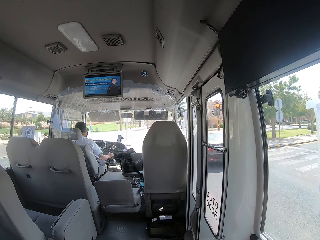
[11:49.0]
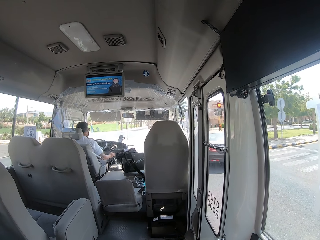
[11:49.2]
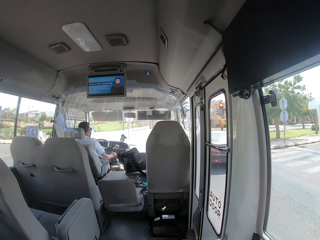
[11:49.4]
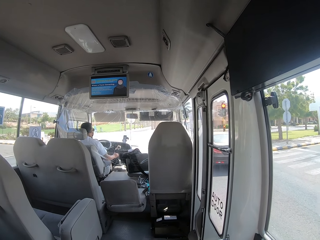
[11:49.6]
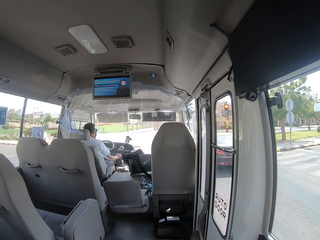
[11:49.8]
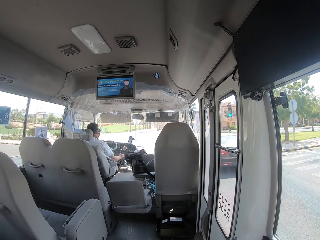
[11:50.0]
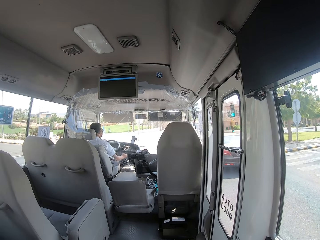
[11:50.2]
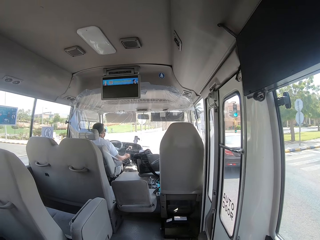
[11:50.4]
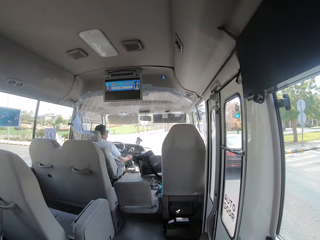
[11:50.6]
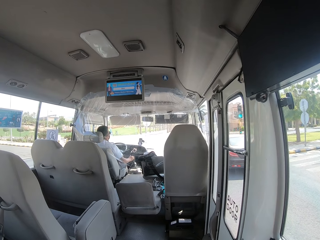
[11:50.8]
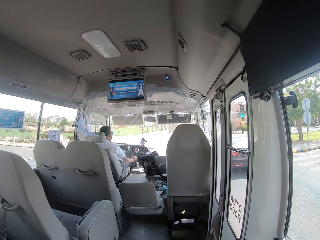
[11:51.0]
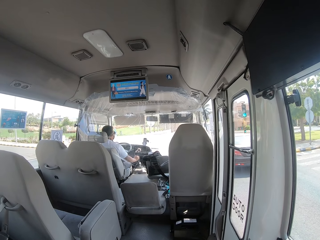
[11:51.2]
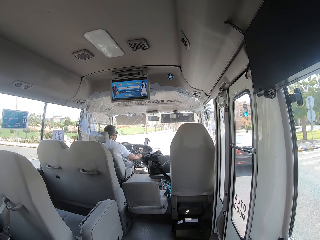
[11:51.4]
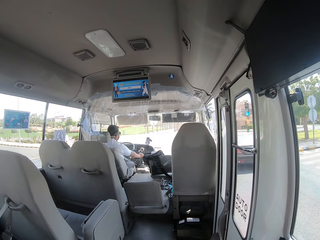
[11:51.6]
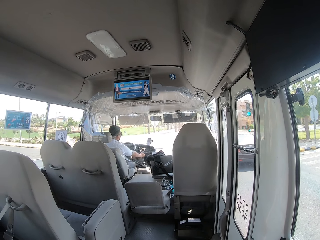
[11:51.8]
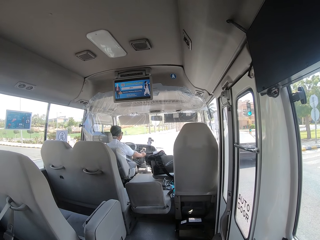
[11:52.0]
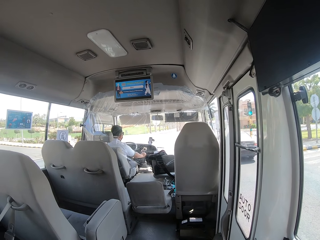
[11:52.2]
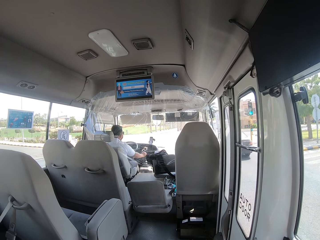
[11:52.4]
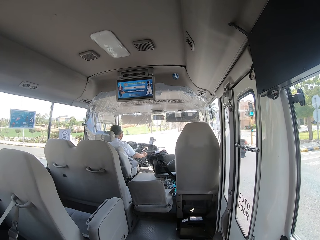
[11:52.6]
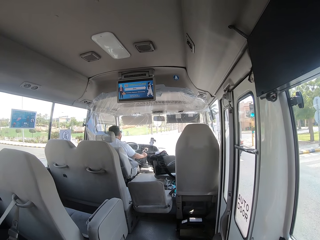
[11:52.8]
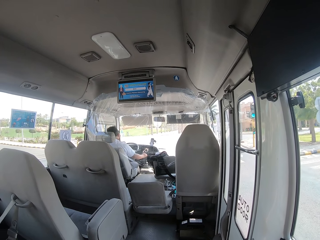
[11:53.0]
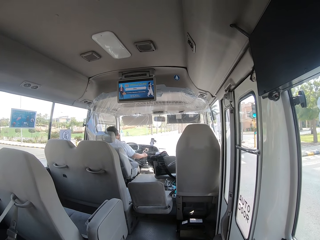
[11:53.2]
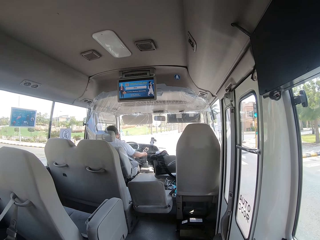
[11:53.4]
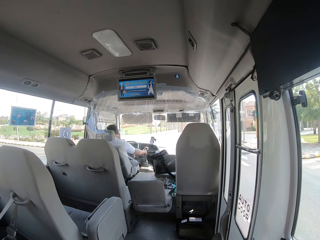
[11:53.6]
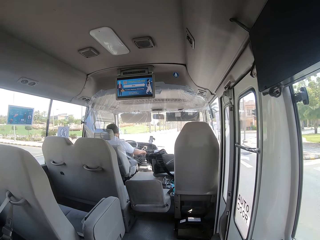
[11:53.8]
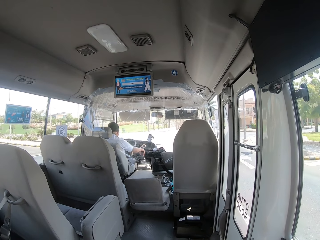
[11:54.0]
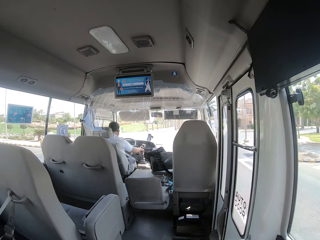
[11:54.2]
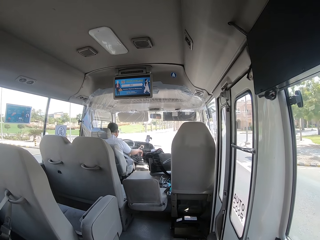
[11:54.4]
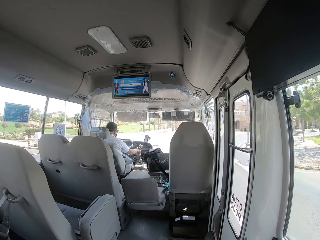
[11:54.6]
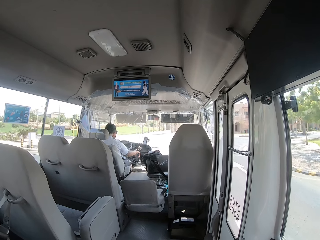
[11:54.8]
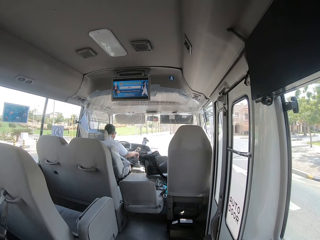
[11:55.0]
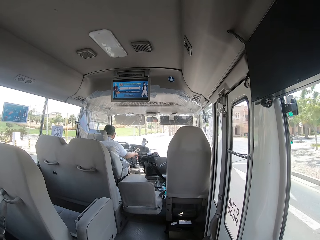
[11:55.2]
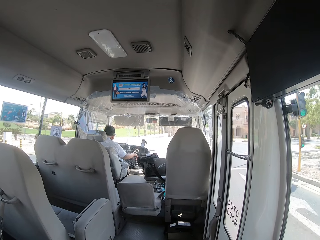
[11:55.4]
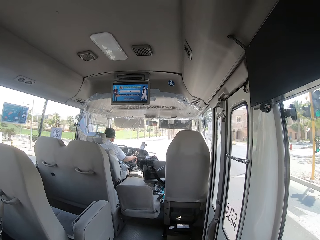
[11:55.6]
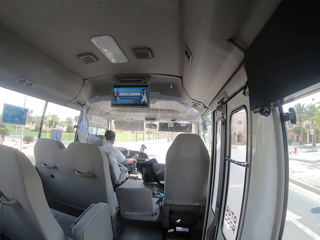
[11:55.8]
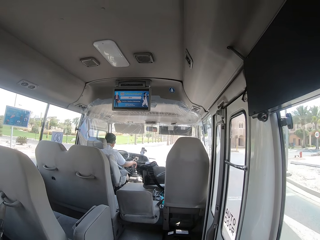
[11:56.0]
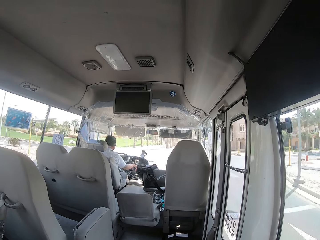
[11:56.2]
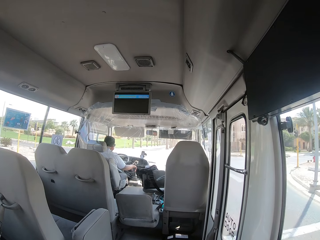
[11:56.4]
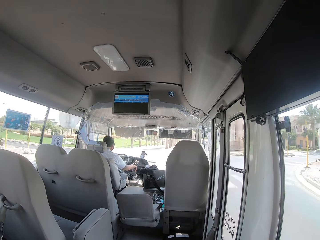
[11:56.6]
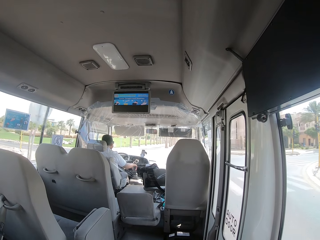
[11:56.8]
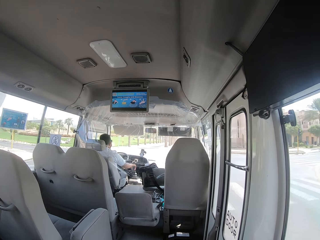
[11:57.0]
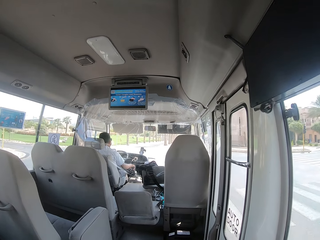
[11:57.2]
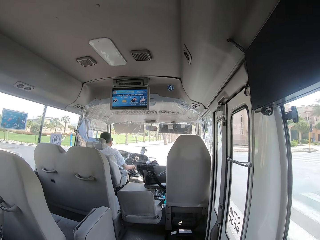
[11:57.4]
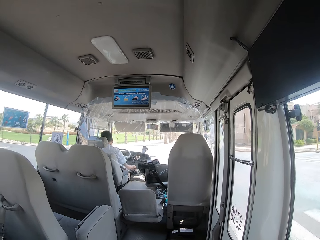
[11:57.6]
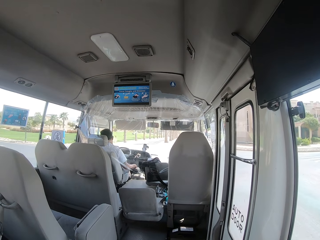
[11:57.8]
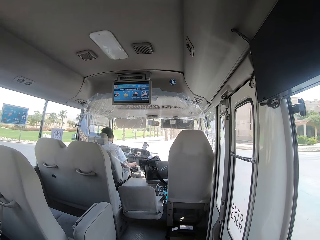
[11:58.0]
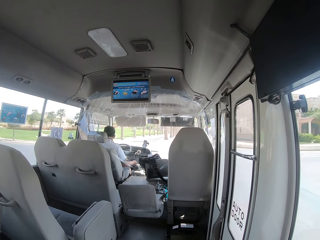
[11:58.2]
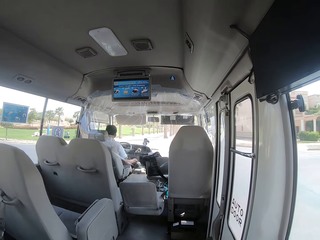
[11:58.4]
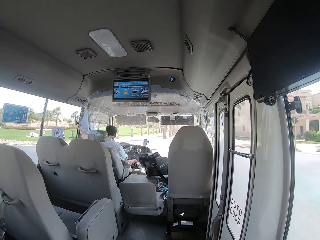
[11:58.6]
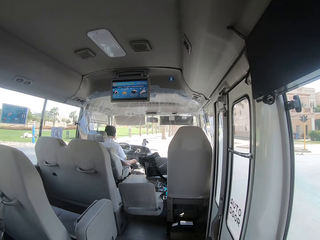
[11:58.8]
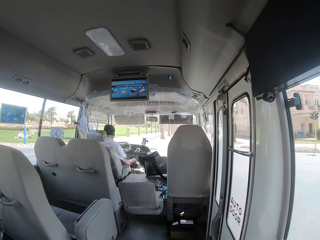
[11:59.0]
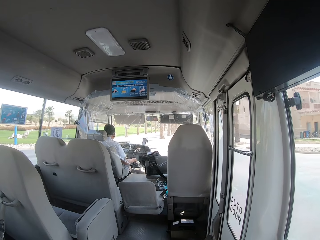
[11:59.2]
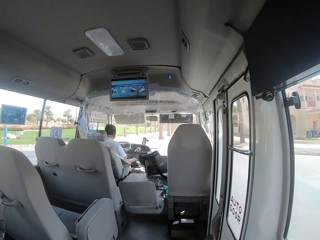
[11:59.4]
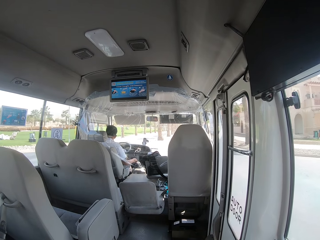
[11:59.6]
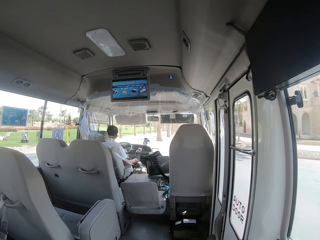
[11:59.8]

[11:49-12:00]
A man stops the bus. He drives.

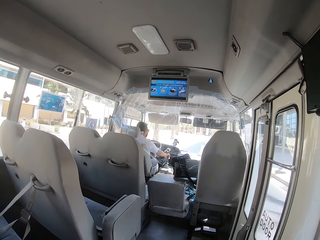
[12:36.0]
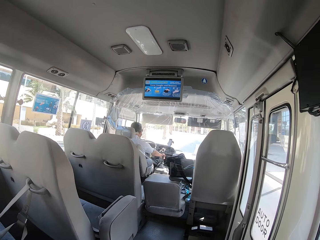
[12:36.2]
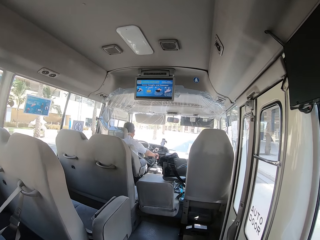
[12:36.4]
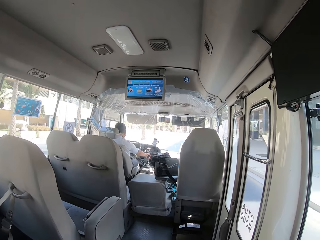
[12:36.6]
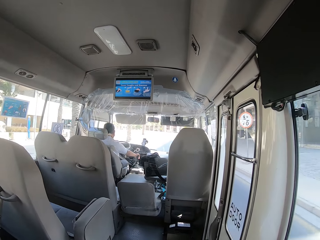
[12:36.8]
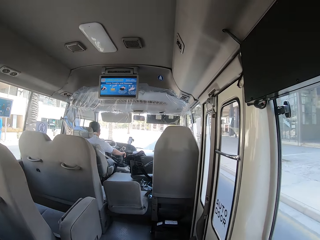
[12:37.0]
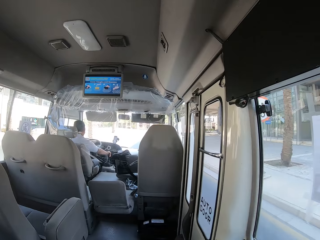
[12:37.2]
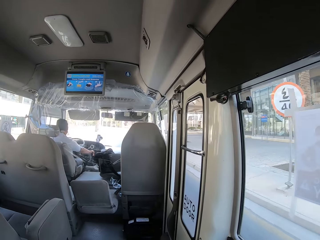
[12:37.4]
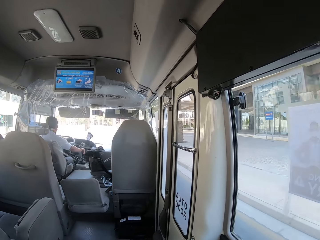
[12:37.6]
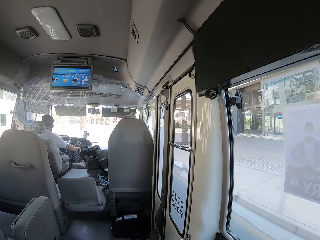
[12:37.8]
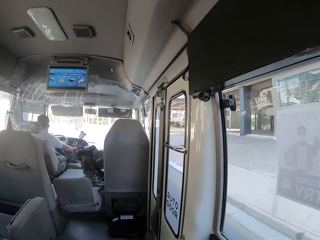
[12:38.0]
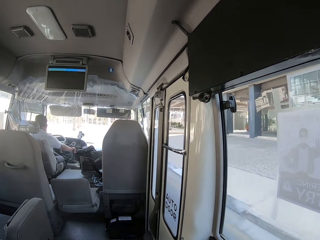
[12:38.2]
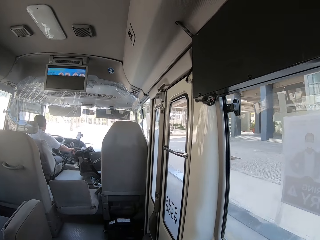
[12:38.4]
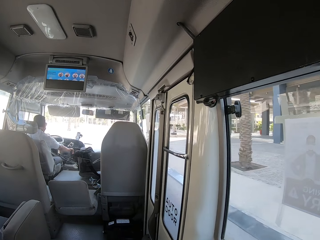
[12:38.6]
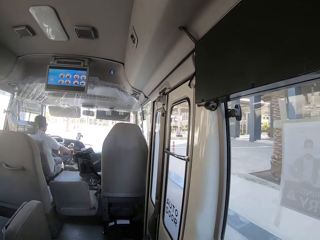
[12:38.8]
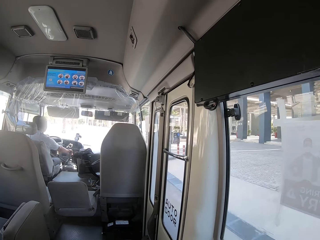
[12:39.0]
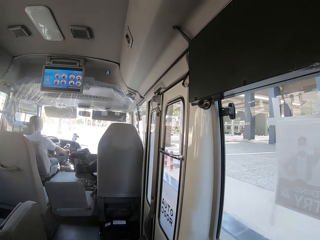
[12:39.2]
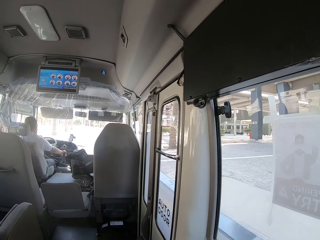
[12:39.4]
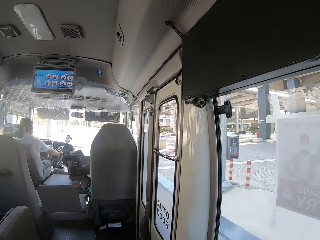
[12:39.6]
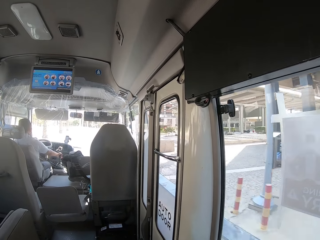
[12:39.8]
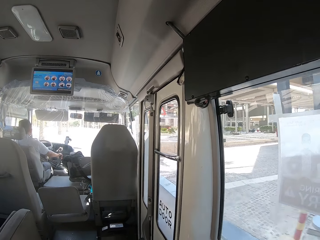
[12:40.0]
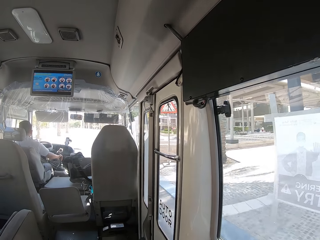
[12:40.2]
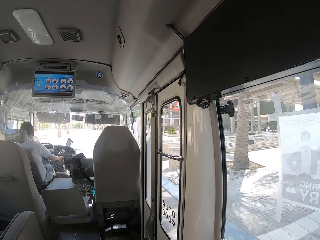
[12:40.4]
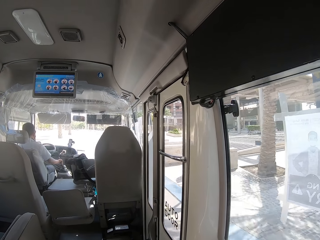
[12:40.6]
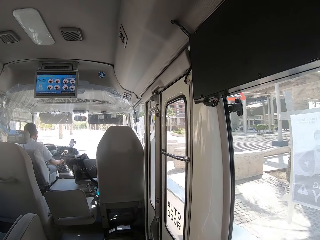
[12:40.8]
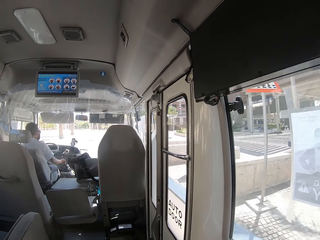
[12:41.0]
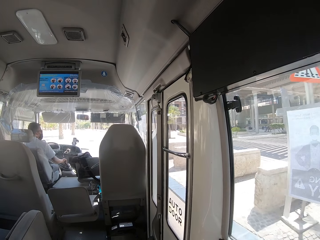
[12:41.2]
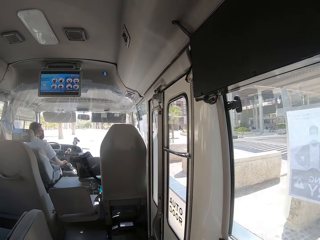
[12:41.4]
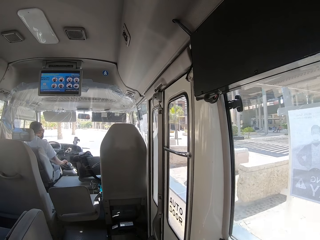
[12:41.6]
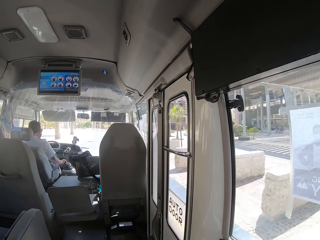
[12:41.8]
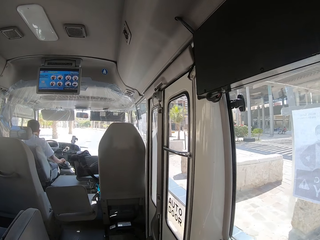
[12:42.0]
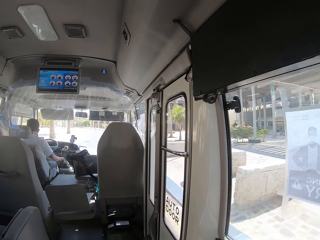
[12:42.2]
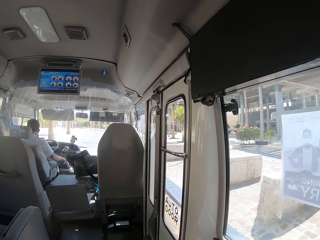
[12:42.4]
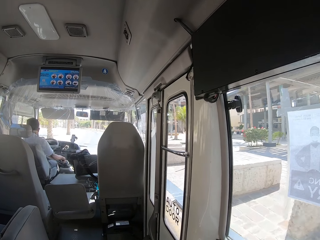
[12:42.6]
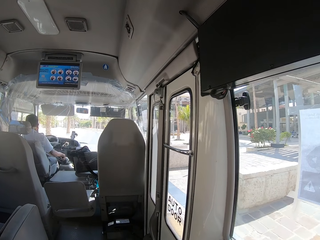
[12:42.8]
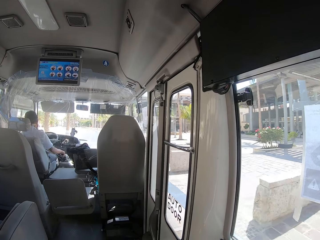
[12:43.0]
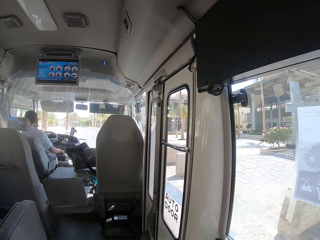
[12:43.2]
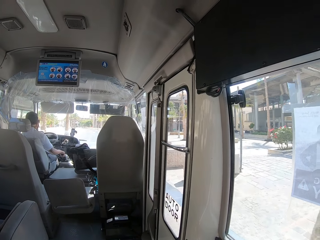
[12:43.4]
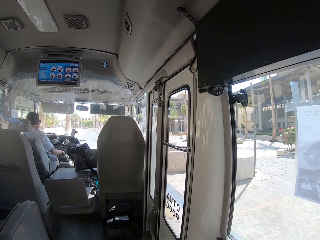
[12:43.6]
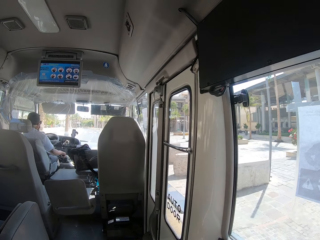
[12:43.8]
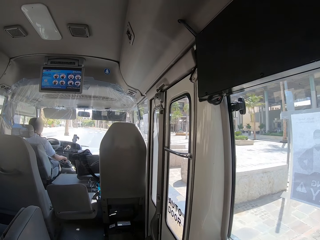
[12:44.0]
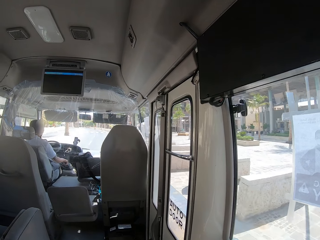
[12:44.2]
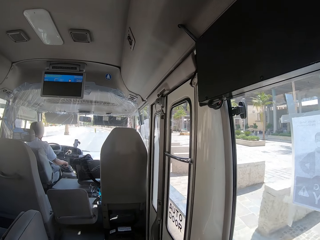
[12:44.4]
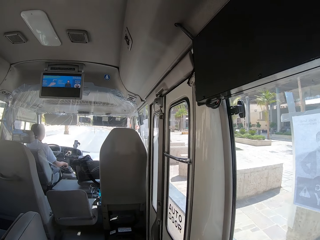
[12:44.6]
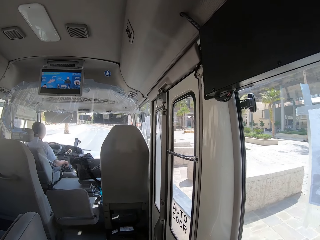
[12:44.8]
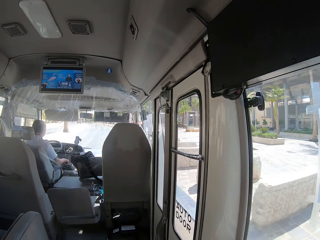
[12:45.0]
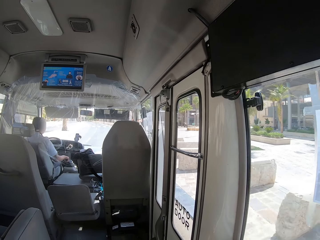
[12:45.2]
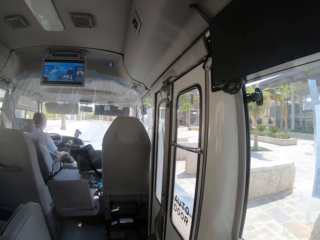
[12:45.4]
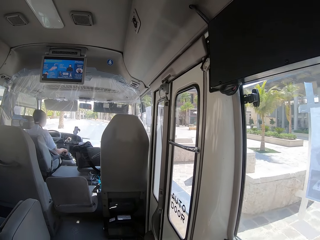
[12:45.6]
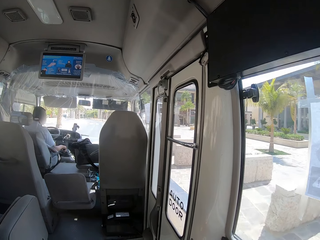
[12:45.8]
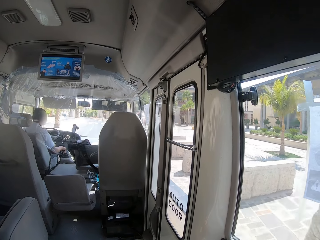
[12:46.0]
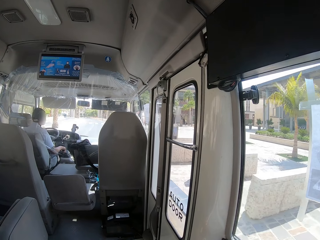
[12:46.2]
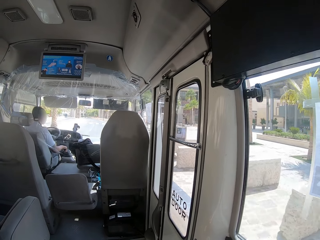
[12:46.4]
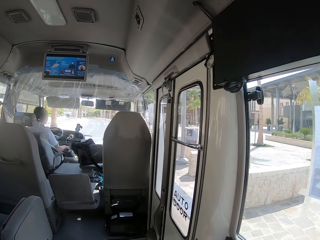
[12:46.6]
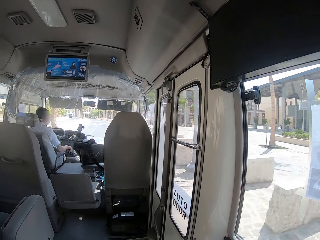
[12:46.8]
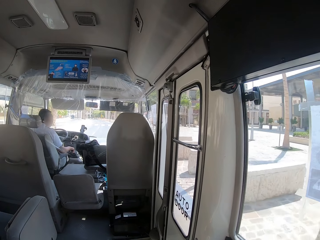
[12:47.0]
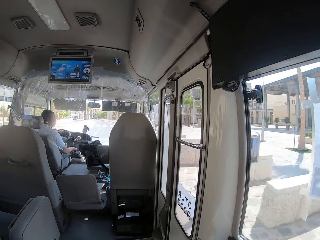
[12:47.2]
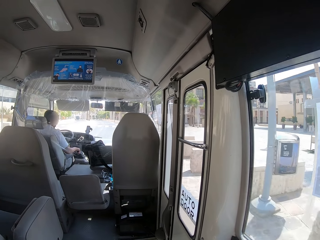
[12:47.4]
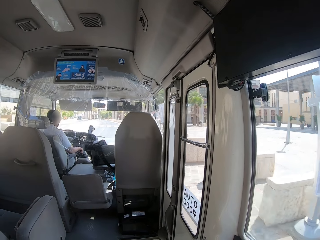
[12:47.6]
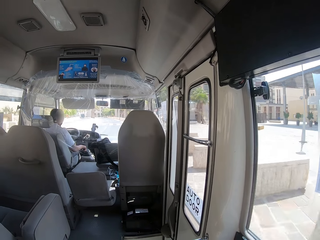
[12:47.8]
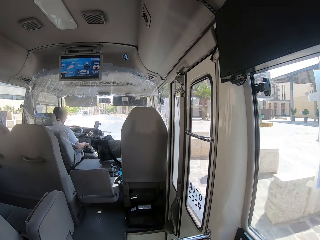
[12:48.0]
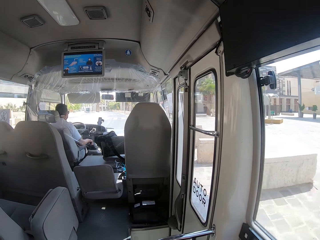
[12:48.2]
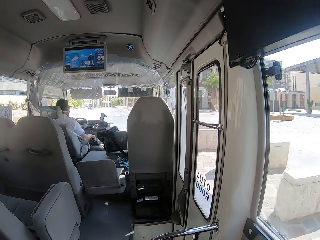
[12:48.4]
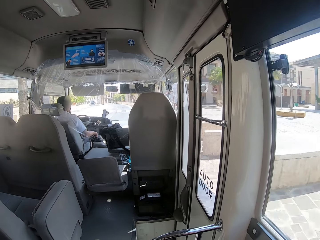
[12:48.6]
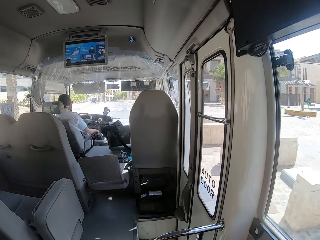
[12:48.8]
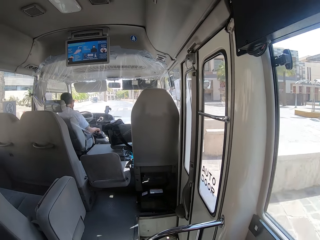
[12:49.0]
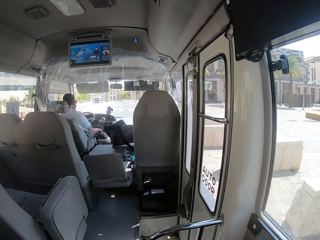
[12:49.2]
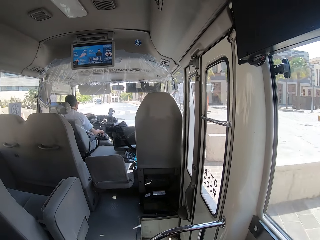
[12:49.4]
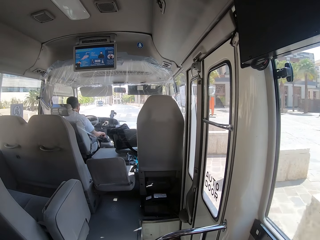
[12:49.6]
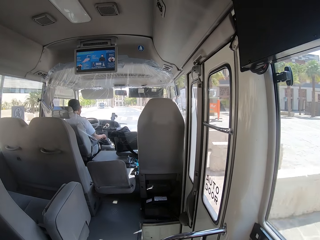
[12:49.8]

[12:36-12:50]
The camera wearer looks right.
